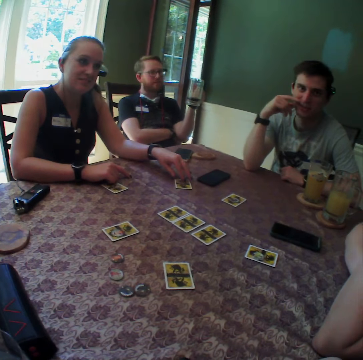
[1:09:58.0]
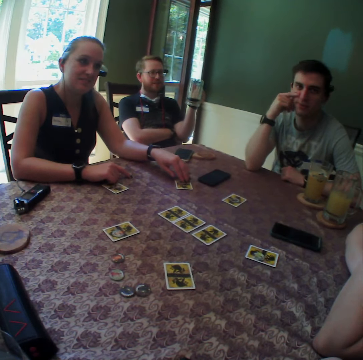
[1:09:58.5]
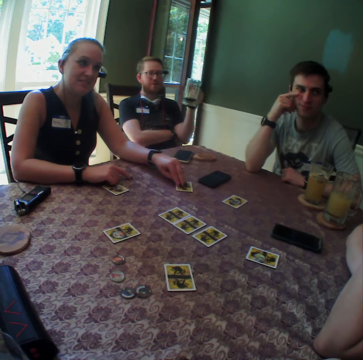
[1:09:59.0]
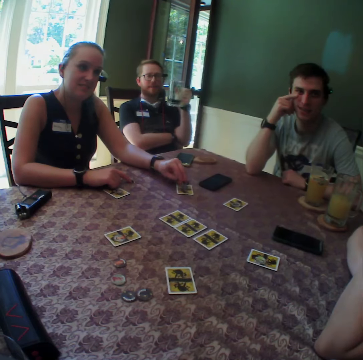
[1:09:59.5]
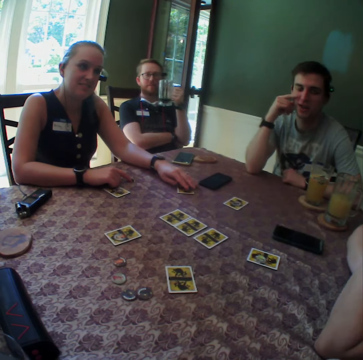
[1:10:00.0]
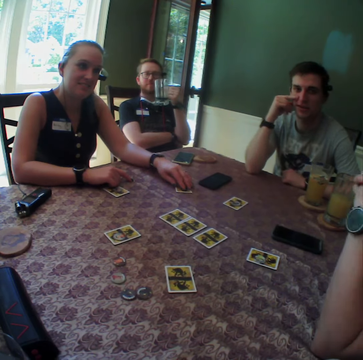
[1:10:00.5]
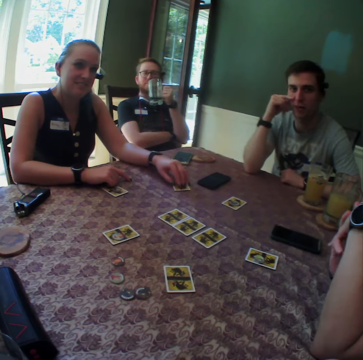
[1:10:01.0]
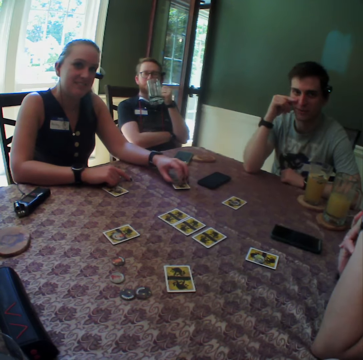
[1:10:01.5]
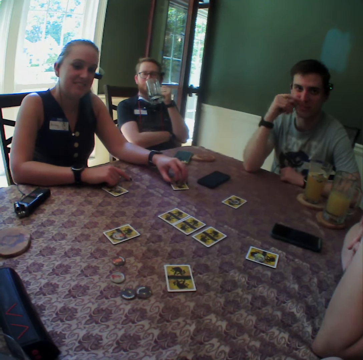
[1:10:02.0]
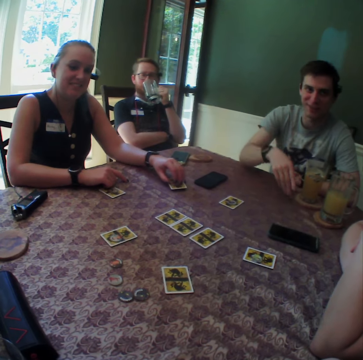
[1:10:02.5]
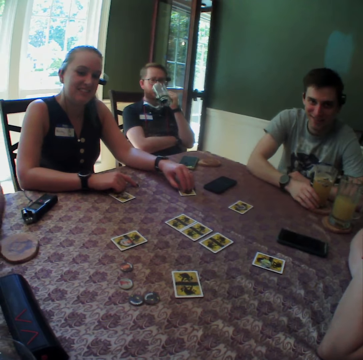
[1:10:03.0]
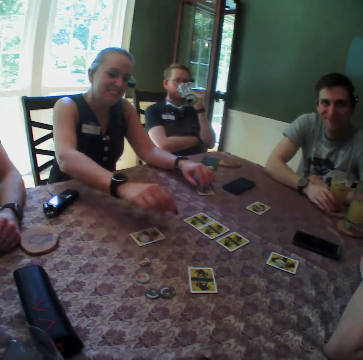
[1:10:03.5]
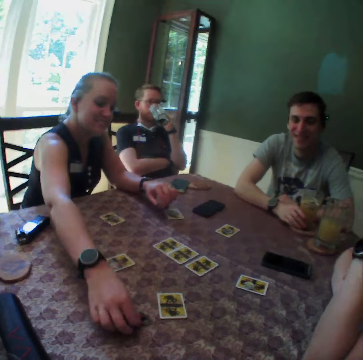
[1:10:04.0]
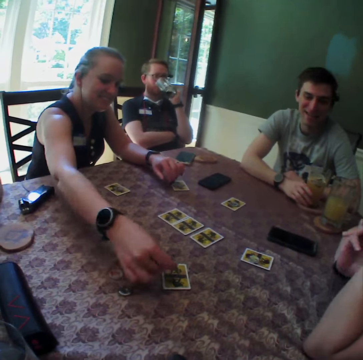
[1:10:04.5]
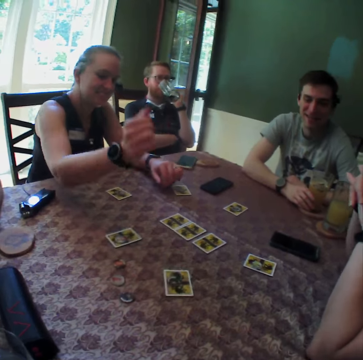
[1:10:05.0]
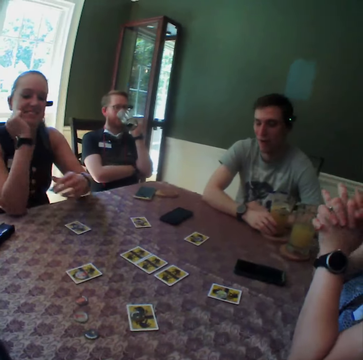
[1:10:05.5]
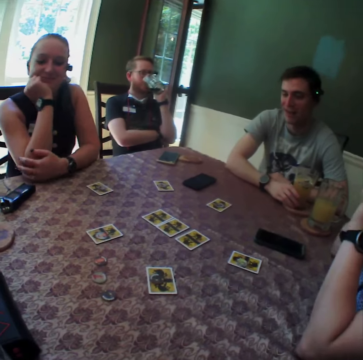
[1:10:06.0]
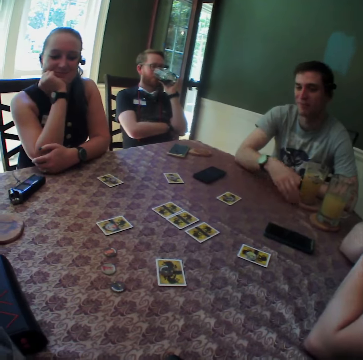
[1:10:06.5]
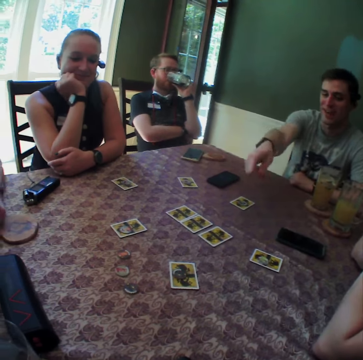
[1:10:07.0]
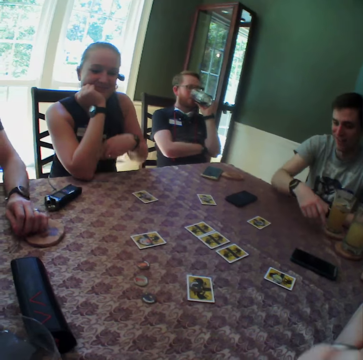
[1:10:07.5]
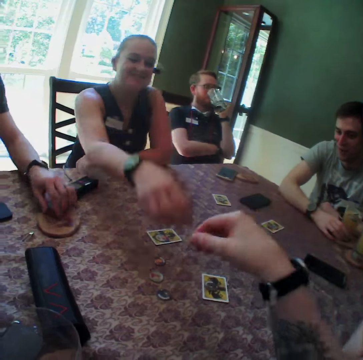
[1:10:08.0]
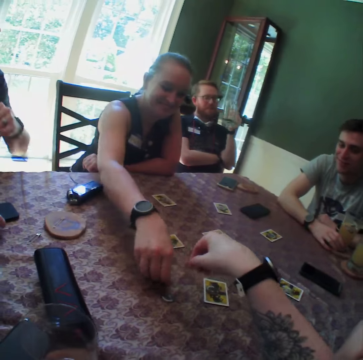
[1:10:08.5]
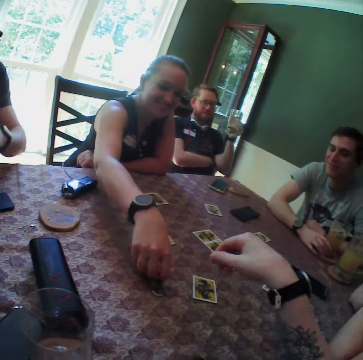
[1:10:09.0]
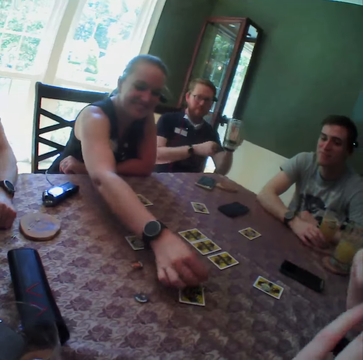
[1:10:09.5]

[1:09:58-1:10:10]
The camera wearer touches the card on the table with her right hand. She drinks from the cup with her right hand. She touches the cup on the table with her right hand. A person drinks. The camera wearer takes some chips from the table with her right hand. She drops the chips on the card on the table with her right hand. Four persons play cards on the table. A woman places her left hand on her right hand. The camera wearer and the persons talk to each other simultaneously. The woman places a chip on the card on the table with her right hand.

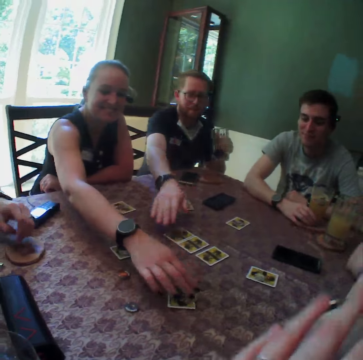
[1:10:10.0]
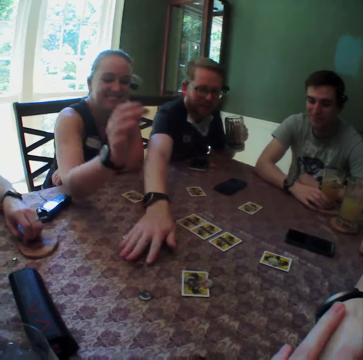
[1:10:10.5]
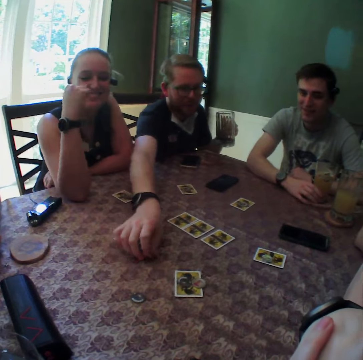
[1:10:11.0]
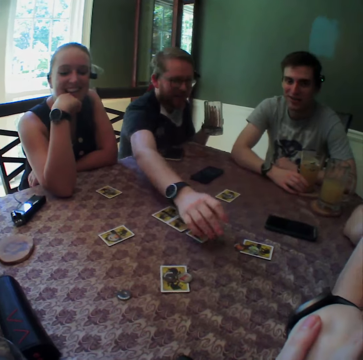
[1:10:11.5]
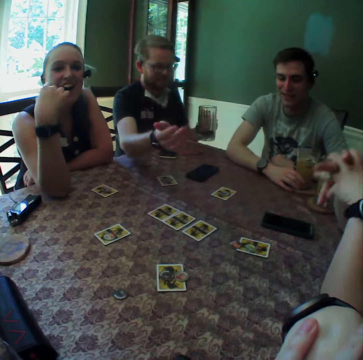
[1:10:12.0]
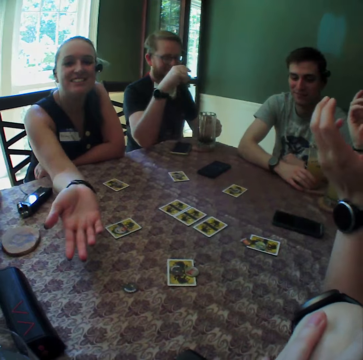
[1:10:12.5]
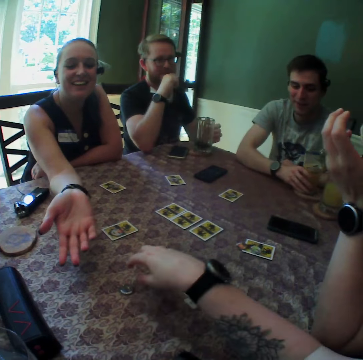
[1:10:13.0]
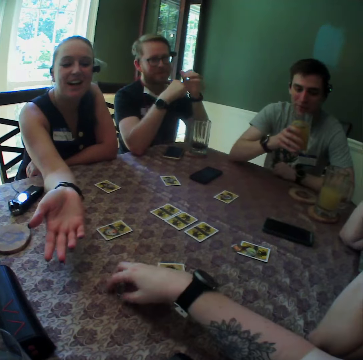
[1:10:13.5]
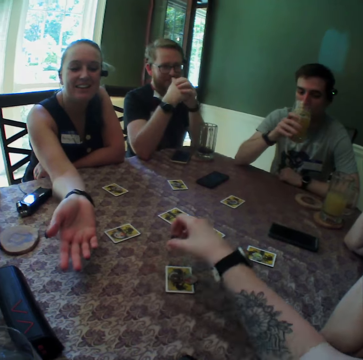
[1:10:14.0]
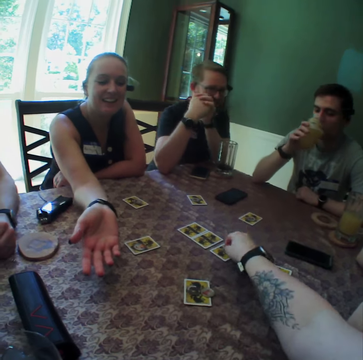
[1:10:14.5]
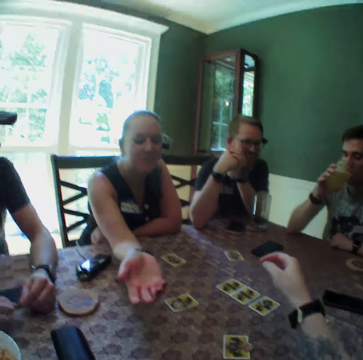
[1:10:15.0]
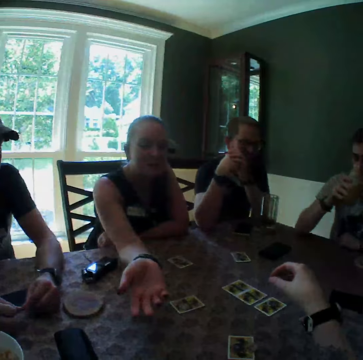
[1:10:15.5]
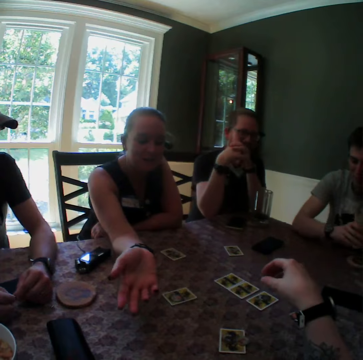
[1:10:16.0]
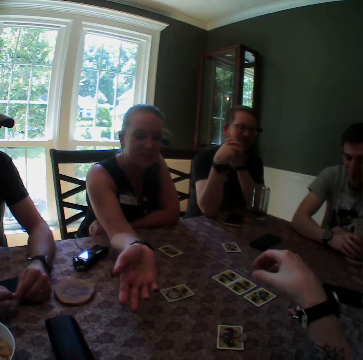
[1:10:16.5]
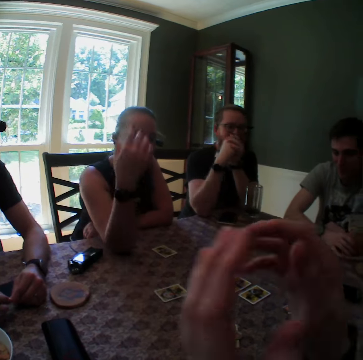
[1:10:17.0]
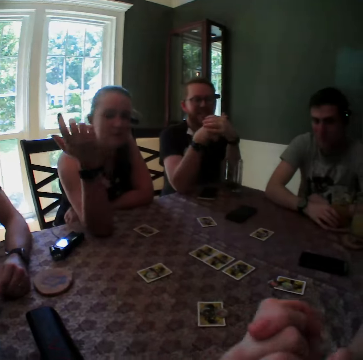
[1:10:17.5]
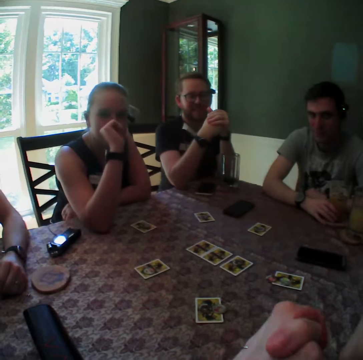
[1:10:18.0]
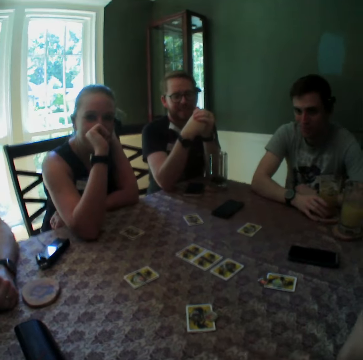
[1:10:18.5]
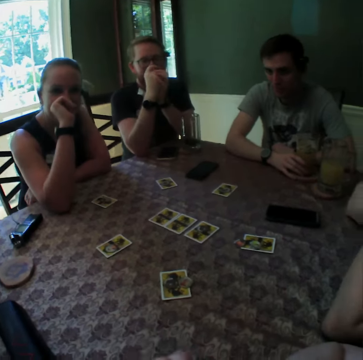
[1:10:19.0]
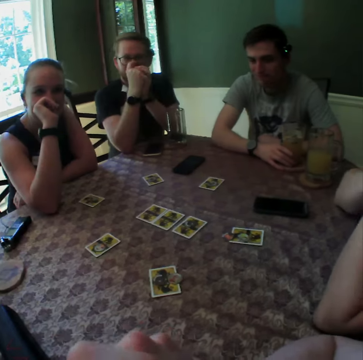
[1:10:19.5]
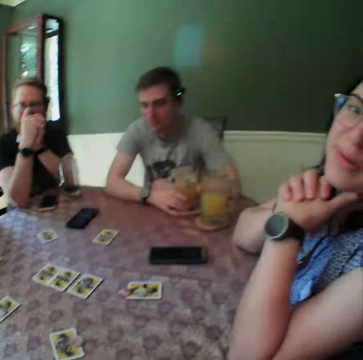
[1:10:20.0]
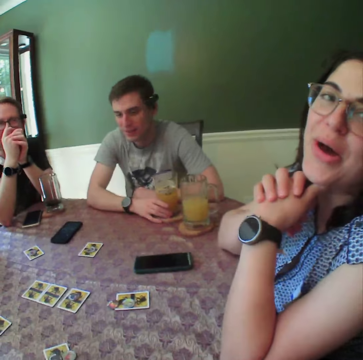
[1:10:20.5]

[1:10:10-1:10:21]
A man takes the chip on the table with his right hand. The man drops the chip on the table with his right hand. A person puts the mug on the table. Another man picks up a cup or drink from the saucer on the table. The camera wearer takes a chip from the table with her right hand. The other man drinks from the cup with his right hand. The camera wearer drops the chip on a card on the table with her right hand. The other man puts the drink on the table. The camera wearer puts both hands together. She and other persons talk to each other simultaneously.

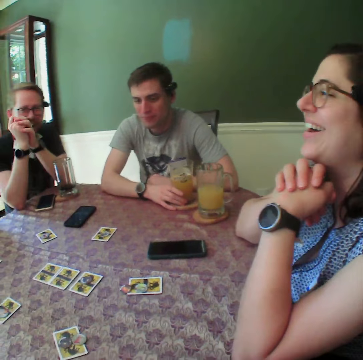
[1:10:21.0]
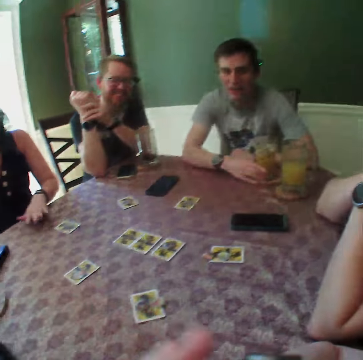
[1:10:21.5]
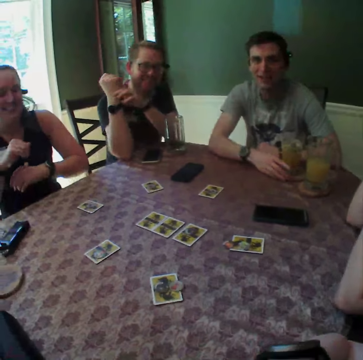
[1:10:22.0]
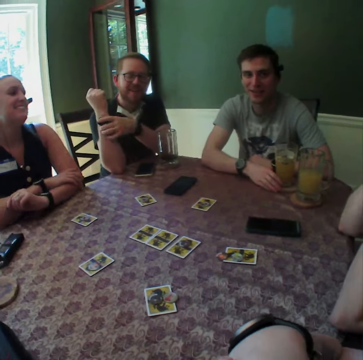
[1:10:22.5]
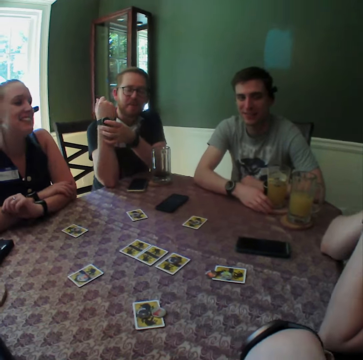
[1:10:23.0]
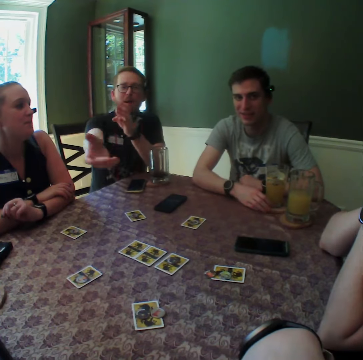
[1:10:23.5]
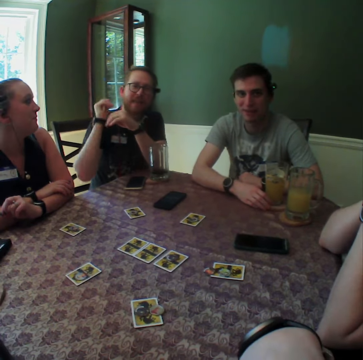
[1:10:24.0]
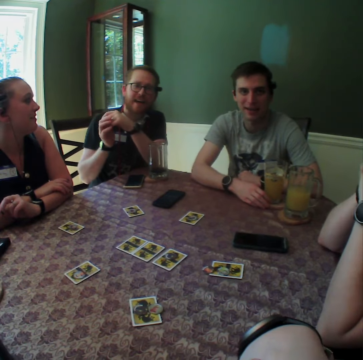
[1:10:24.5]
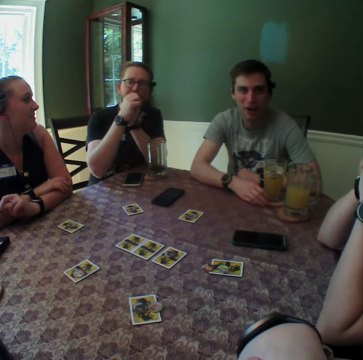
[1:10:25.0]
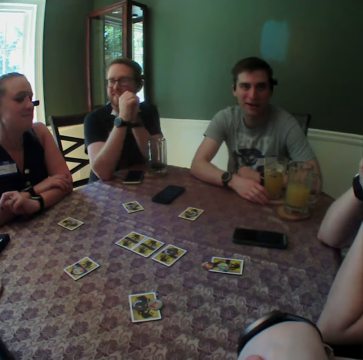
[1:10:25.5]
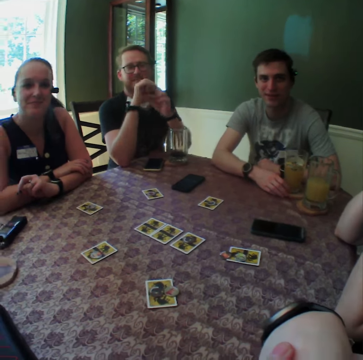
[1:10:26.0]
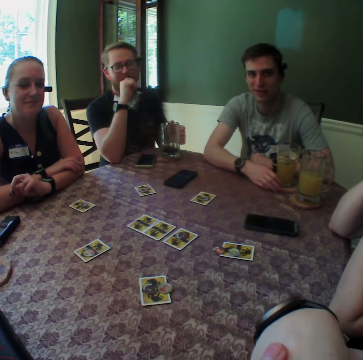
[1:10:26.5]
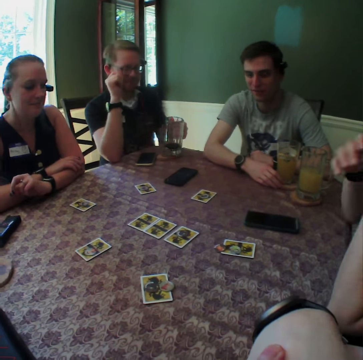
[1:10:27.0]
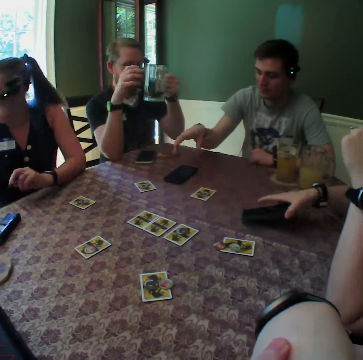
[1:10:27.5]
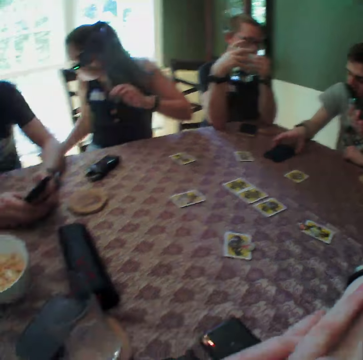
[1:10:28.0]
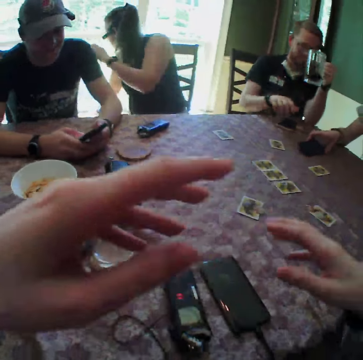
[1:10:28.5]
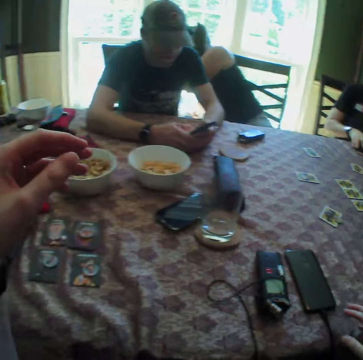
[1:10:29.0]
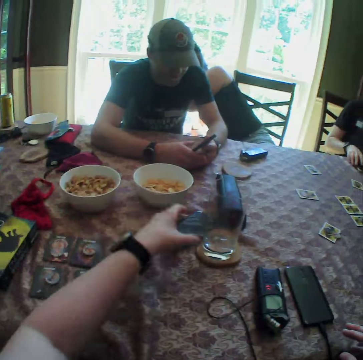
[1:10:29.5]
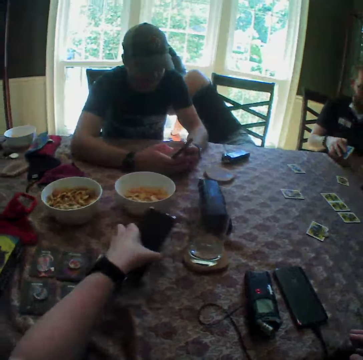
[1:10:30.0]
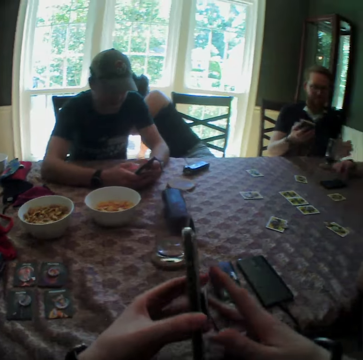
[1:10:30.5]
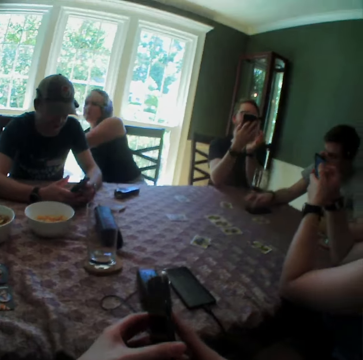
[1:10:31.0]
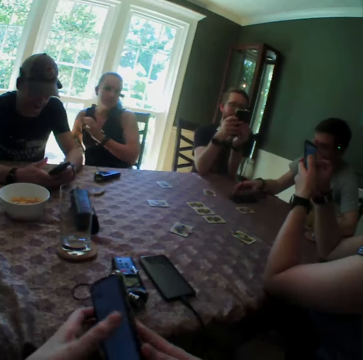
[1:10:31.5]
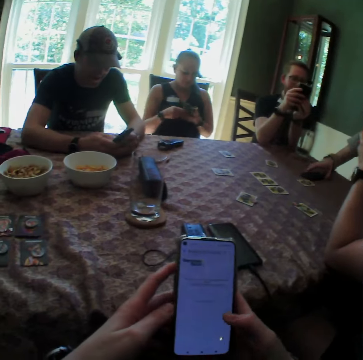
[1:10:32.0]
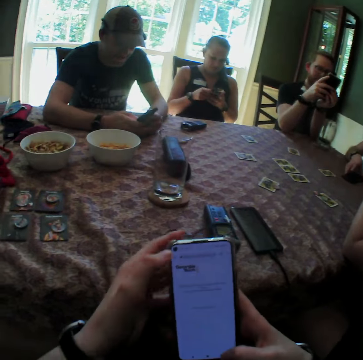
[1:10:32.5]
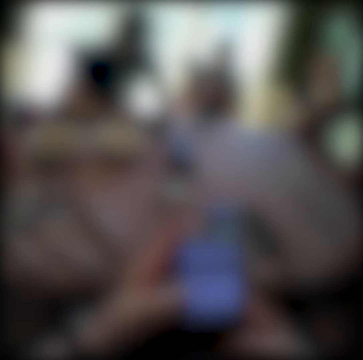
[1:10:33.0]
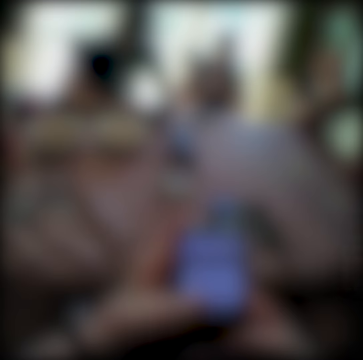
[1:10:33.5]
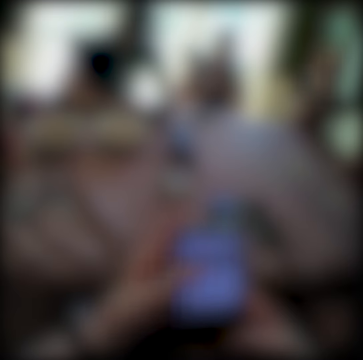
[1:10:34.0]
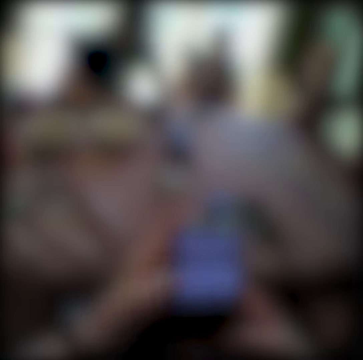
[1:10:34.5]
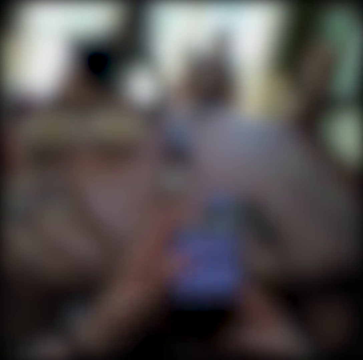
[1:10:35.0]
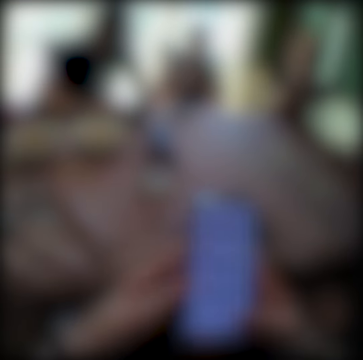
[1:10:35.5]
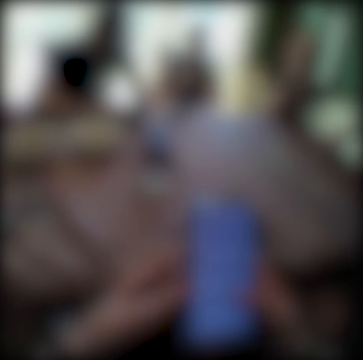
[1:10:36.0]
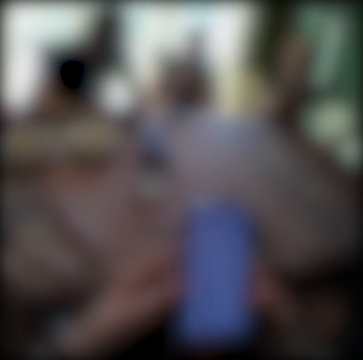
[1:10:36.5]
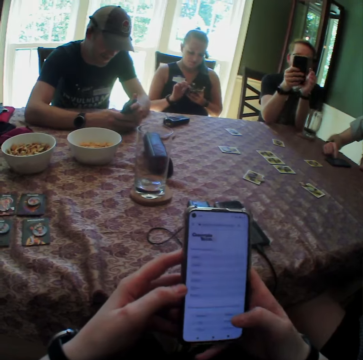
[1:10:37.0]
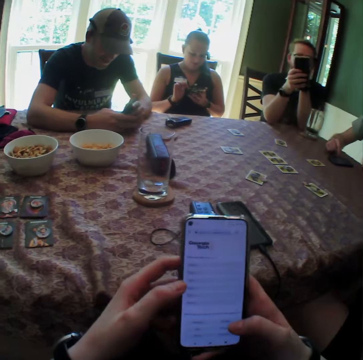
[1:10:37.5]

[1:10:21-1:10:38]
A woman folds both hands. A man adjusts the watch on his right hand with his left hand. The man takes a cup from the saucer on the table. Another woman takes the phone from the table. The first man passes the cup on his left hand to his right hand. Another man takes a phone from the table with his right hand. Another man operates the phone with his right hand. Another man takes a phone from the table. The camera wearer takes a phone from the table with his left hand. The first man operates a phone with both hands. The camera wearer operates the phone with both hands. The first woman operates a phone with both hands. The camera wearer and other persons use their phones.
